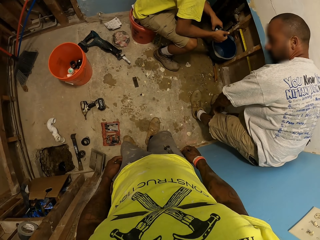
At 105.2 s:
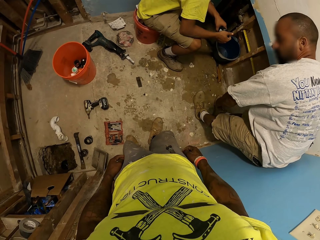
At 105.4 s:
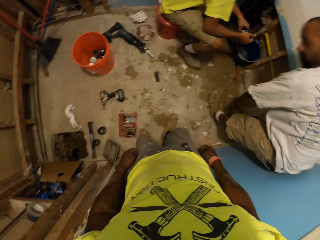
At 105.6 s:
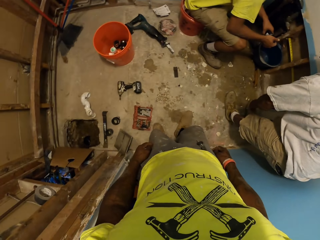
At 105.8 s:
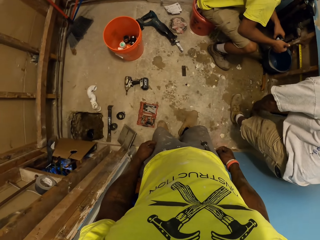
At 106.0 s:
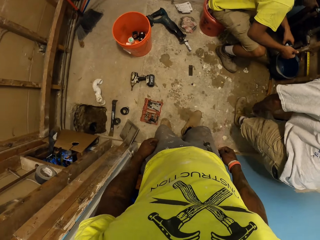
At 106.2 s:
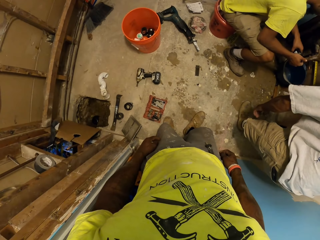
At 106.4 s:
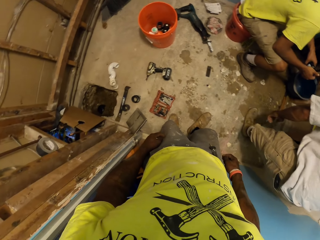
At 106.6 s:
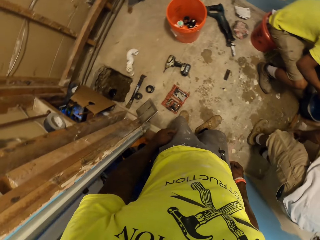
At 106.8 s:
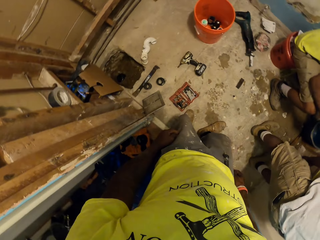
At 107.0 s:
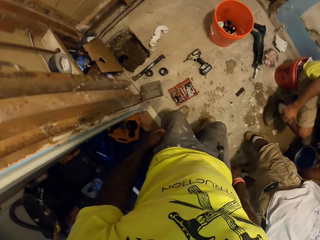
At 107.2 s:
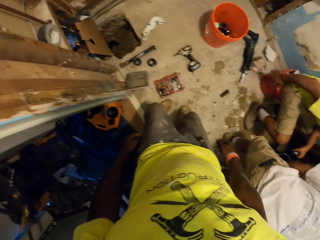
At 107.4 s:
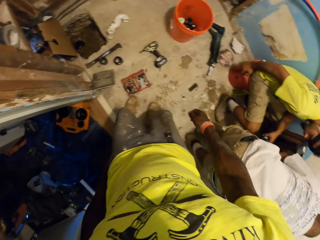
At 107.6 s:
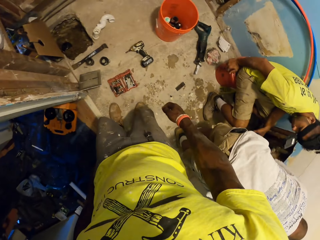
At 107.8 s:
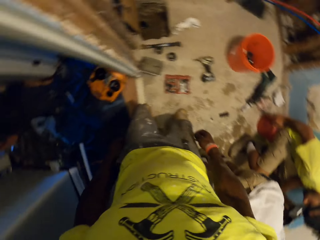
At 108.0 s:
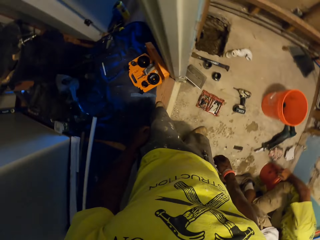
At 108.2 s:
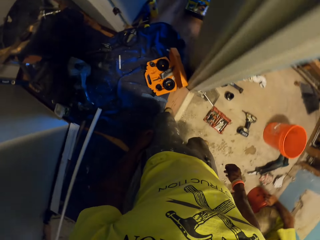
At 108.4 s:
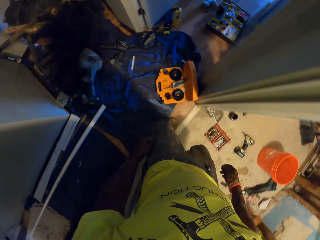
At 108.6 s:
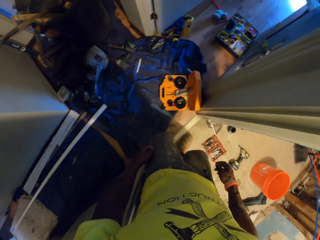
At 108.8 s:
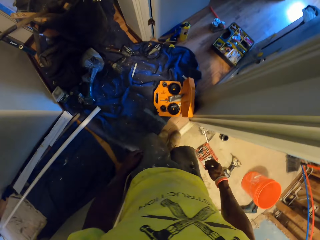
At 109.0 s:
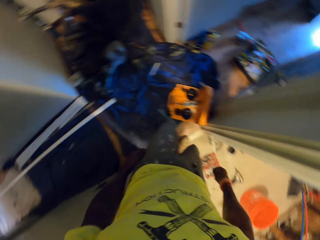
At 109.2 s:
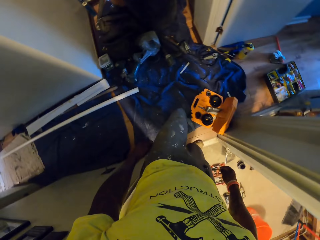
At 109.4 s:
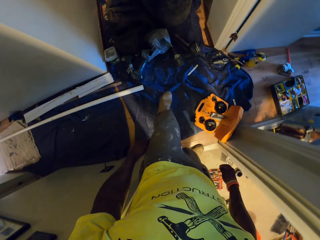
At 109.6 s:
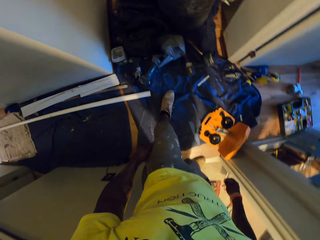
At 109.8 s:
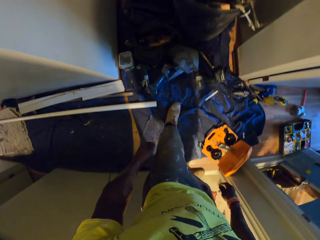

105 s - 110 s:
The camera wearer looks around. They move around the construction site.

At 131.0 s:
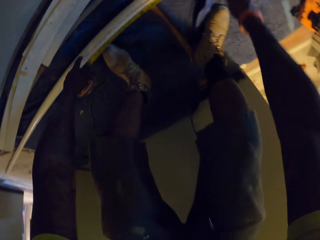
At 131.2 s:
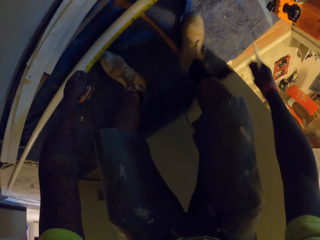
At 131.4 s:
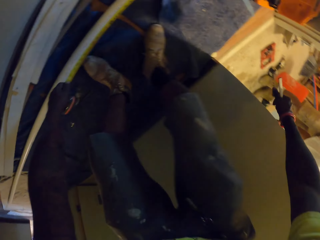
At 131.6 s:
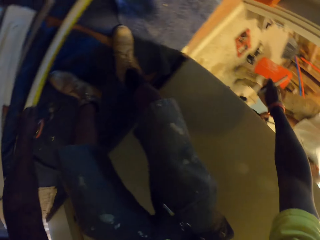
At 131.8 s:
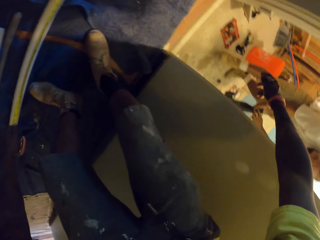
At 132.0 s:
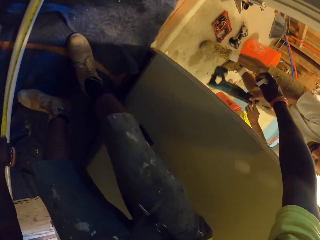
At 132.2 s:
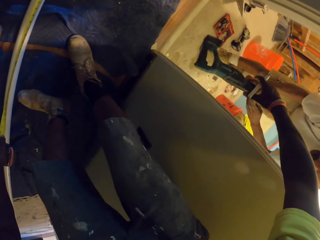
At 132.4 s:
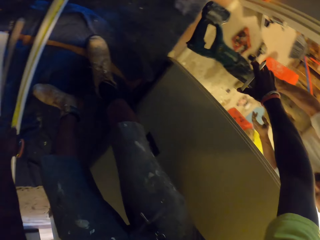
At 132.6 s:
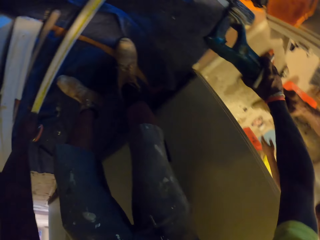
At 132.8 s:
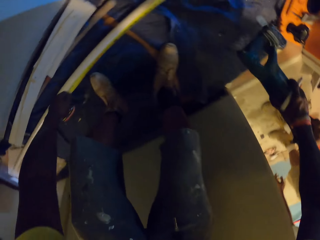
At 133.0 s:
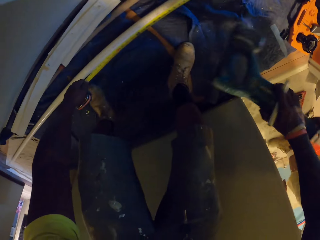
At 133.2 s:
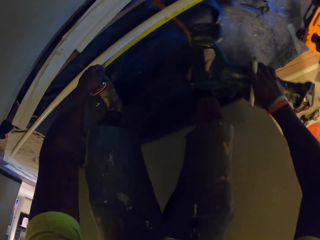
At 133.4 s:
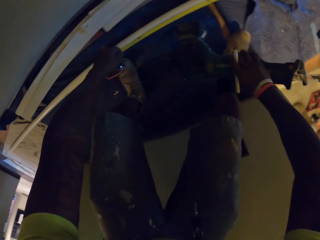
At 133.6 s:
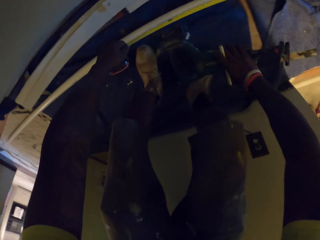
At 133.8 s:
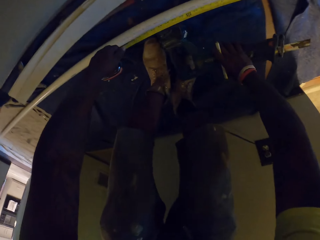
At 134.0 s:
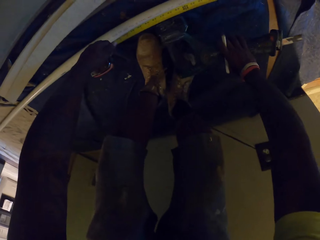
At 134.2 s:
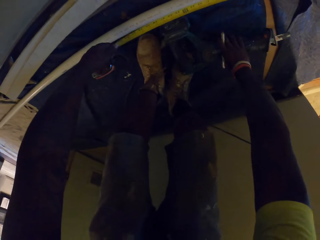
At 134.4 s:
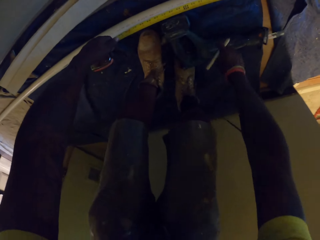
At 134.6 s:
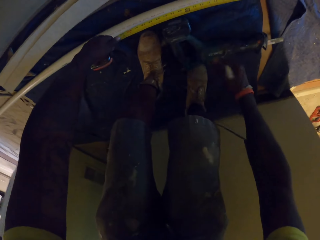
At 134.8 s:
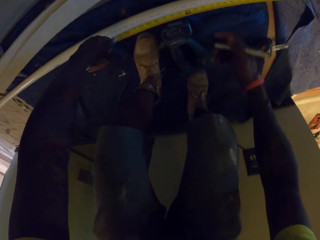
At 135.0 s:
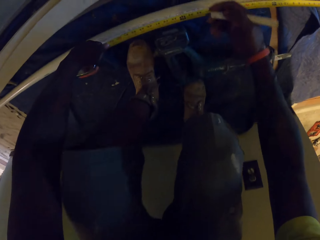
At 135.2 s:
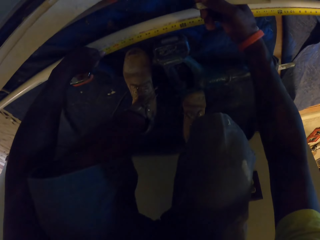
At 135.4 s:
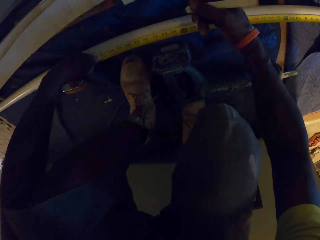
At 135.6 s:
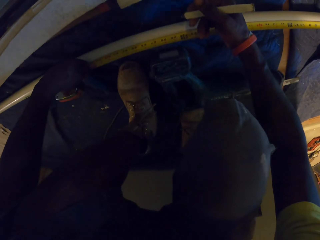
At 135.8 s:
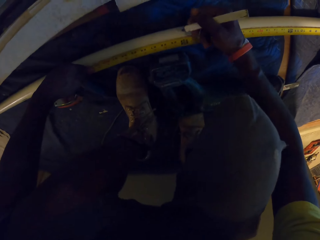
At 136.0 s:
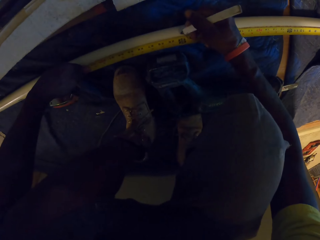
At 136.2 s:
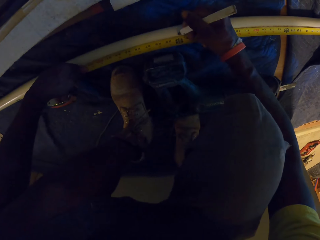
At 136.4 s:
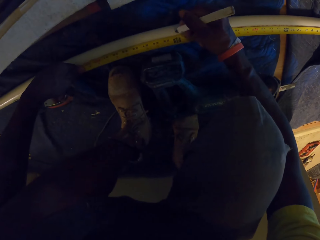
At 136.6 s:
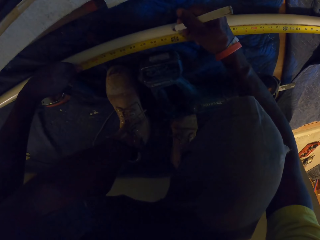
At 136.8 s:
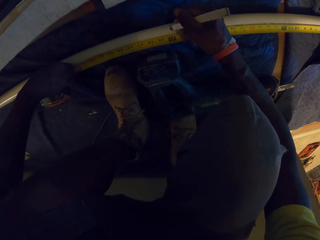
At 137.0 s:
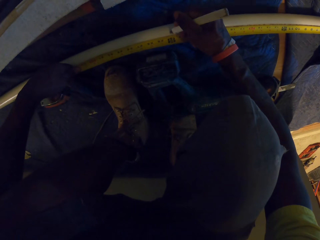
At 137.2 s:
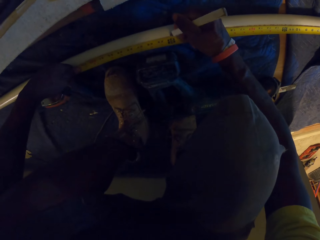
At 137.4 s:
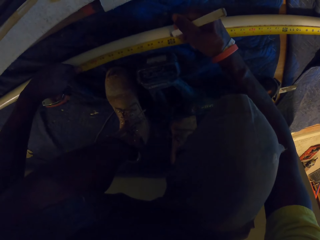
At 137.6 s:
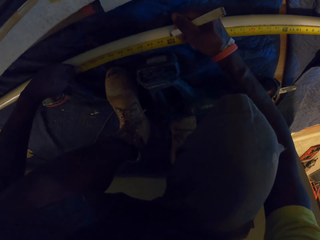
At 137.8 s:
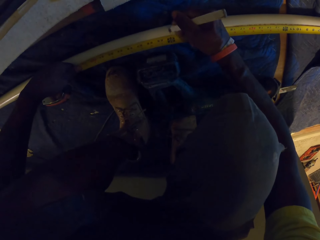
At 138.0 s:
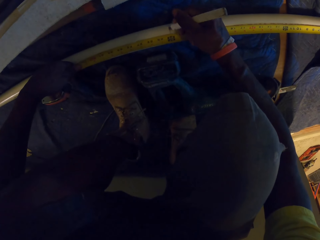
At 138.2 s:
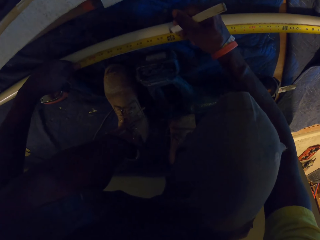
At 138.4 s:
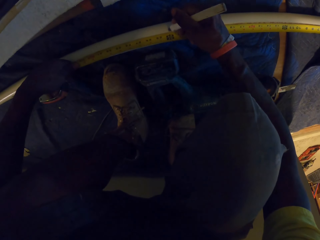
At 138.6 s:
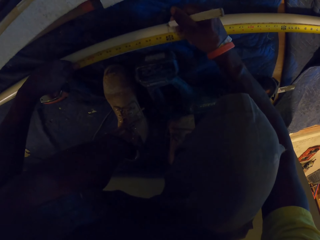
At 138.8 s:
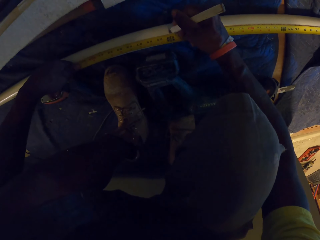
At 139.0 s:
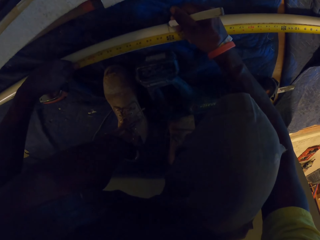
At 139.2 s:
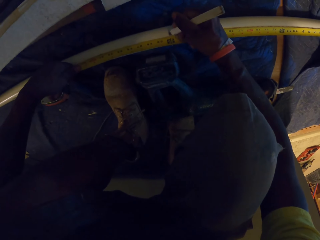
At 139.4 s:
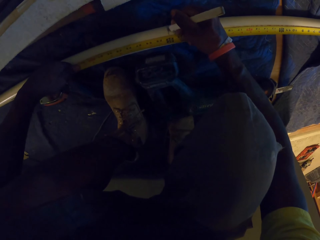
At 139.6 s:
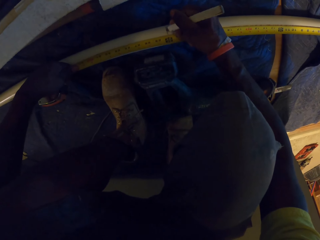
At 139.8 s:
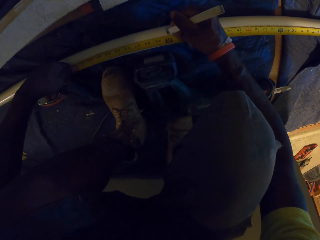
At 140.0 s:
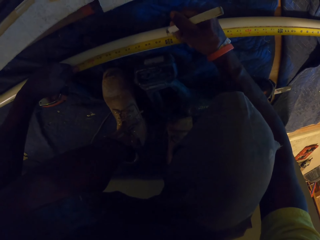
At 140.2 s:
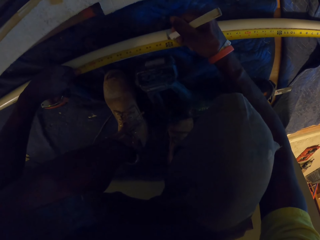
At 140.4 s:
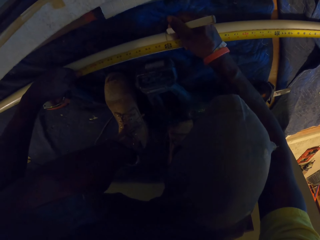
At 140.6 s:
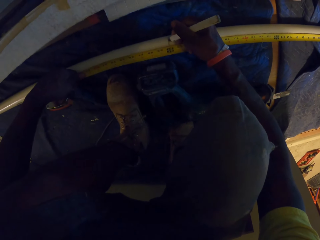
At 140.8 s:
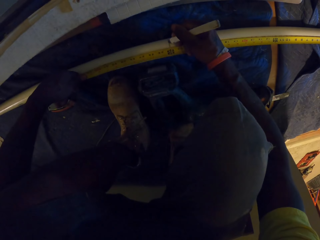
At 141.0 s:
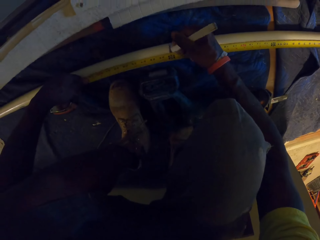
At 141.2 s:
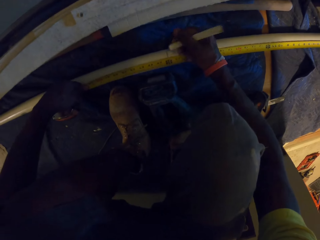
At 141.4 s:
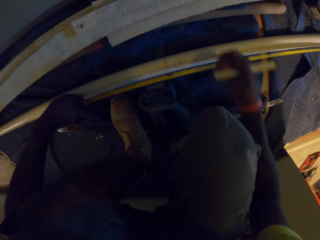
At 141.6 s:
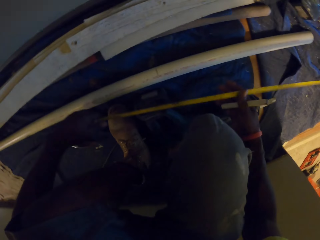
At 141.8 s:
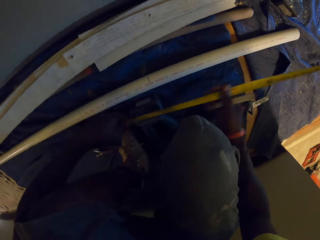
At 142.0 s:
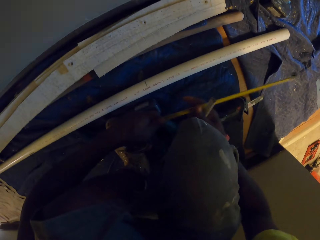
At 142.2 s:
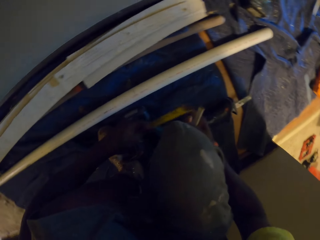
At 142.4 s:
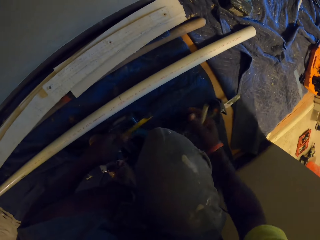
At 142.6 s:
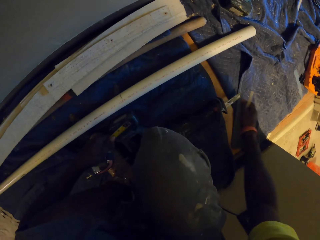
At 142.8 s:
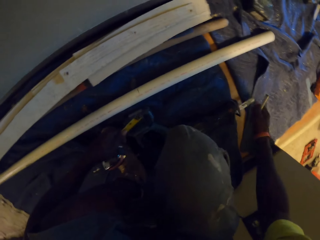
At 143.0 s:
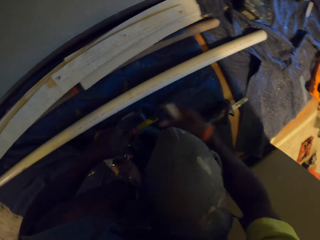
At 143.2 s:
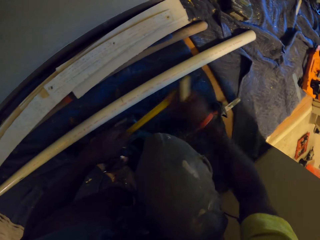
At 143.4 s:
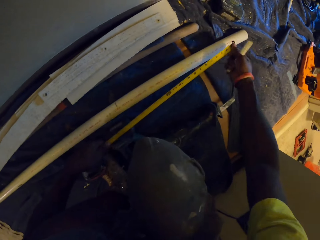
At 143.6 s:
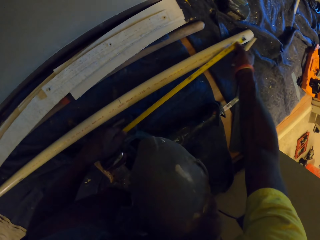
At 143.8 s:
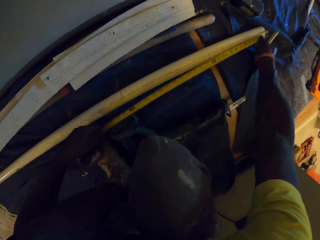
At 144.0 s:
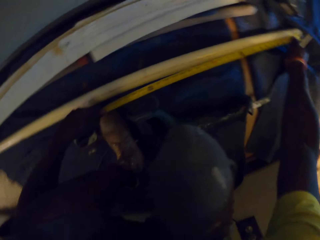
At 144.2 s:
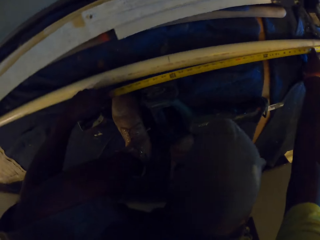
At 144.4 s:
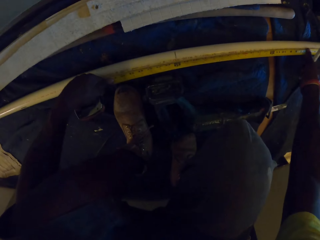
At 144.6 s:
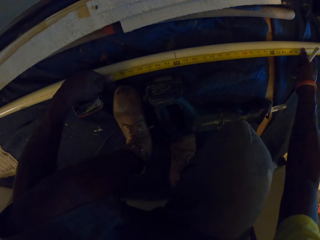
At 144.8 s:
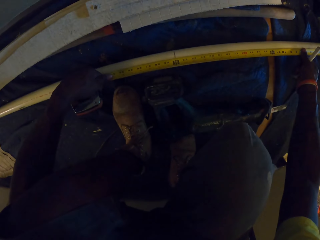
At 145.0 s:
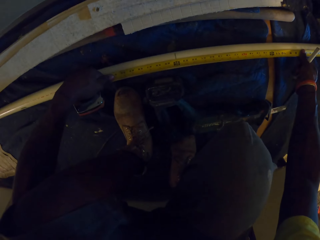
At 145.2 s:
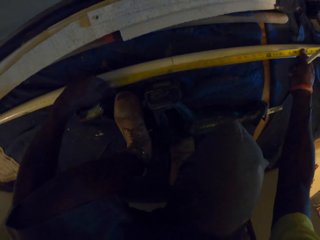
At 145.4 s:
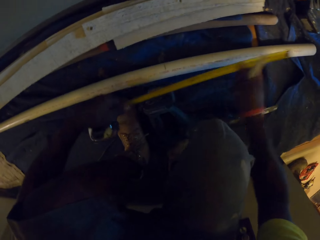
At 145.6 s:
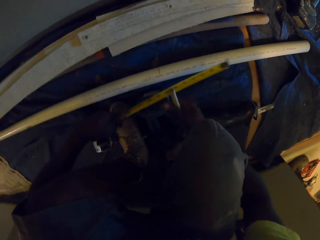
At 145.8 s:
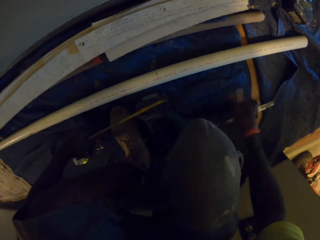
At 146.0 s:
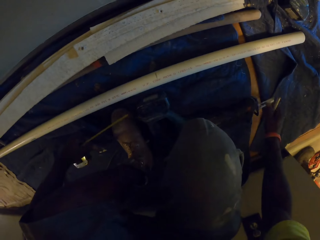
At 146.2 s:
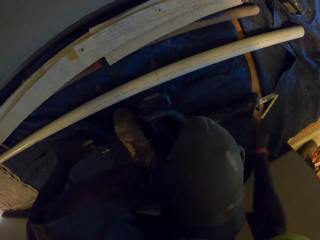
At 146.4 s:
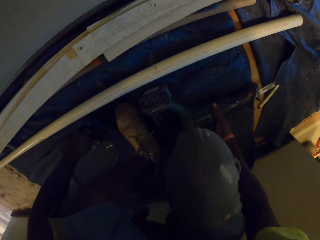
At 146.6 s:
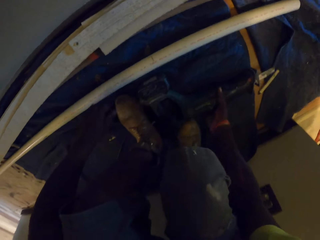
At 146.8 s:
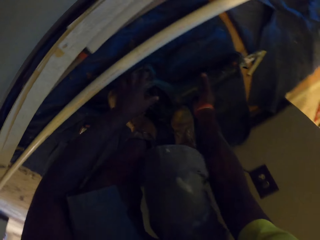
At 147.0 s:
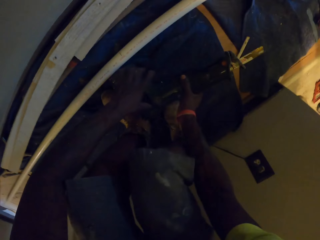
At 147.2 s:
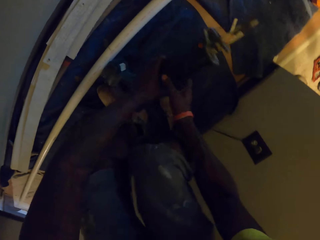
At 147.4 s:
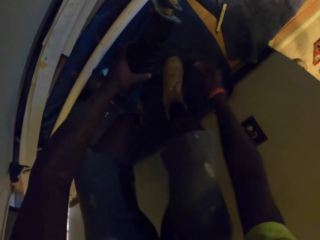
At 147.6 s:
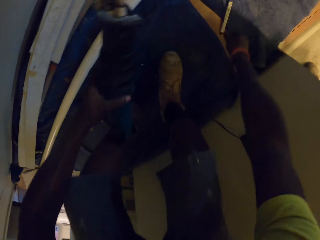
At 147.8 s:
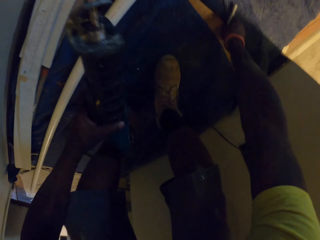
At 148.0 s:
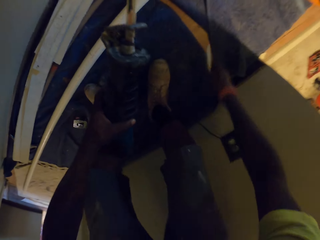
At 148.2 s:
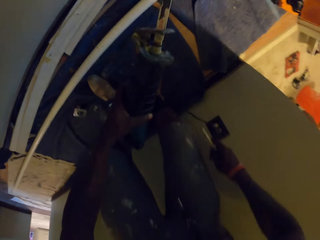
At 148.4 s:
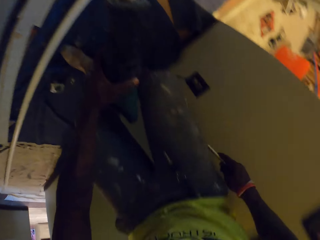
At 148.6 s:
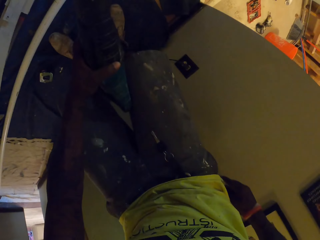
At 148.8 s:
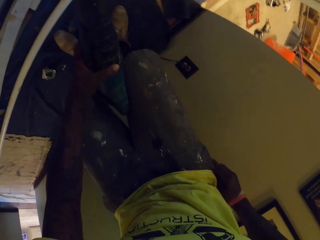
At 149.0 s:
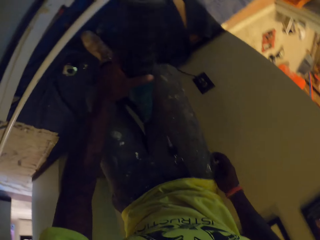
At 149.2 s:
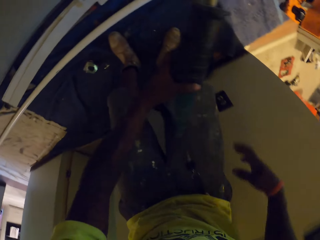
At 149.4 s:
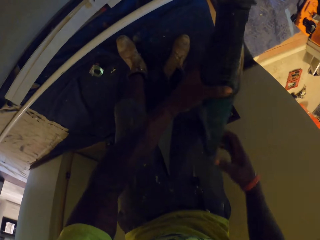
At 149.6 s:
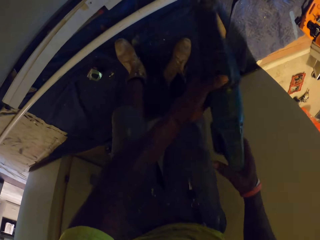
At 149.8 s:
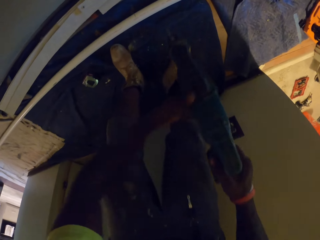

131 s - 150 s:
The camera wearer collects a reciprocating saw from a man with his right hand. He drops the reciprocating saw on the floor with his right hand. He marks a point on the pipe on the floor with a pencil or marker in his right hand. He removes the measuring tape from the pipe on the floor with both hands. He stretches the measuring tape in his left hand with his right hand. He measures the pipe on the floor with the measuring tape in his hands. He removes the measuring tape from the pipe on the floor with both hands. He drops the marker. He drops the measuring tape on the floor with his left hand. He picks the reciprocating saw from the floor with his right hand, passes the reciprocating saw to his left hand with his right hand. He picks the pencil from the floor with his right hand. He puts the pencil in his pocket with his right hand. He holds the reciprocating saw with his right hand.
